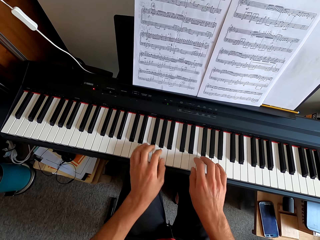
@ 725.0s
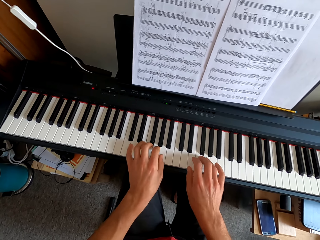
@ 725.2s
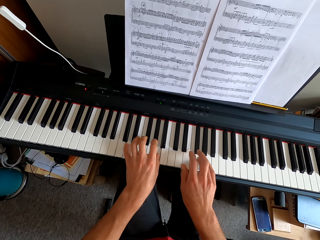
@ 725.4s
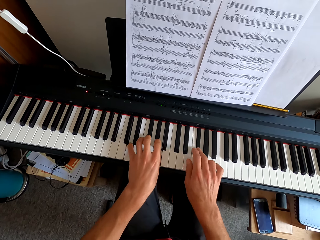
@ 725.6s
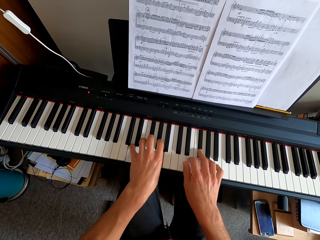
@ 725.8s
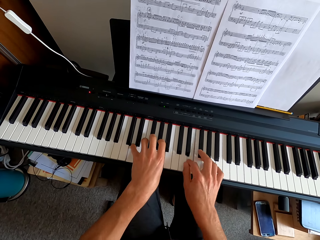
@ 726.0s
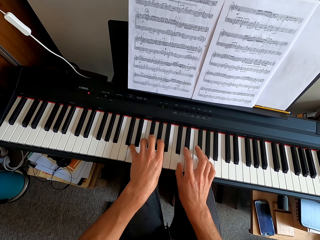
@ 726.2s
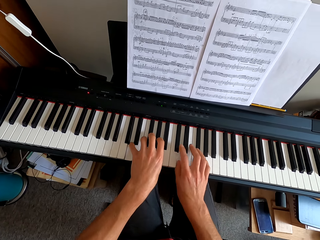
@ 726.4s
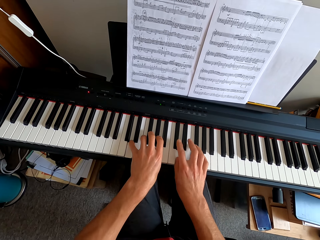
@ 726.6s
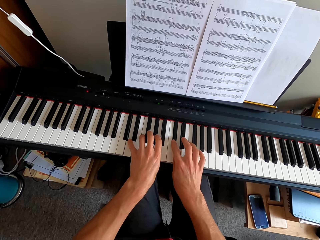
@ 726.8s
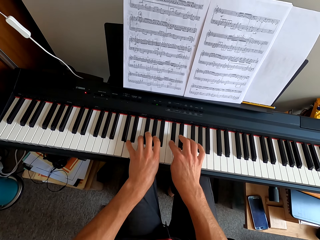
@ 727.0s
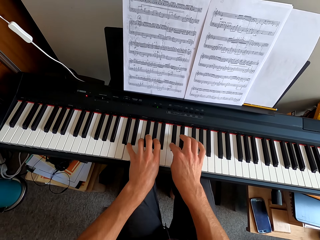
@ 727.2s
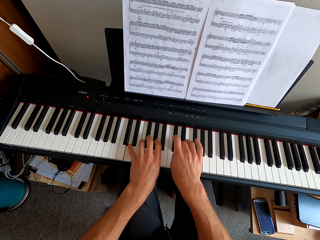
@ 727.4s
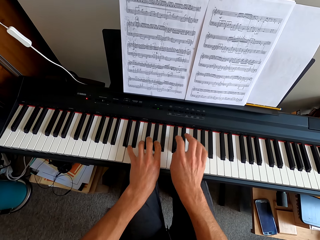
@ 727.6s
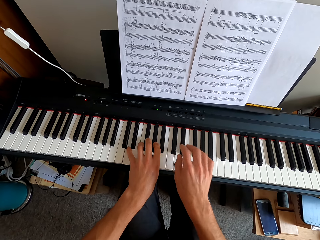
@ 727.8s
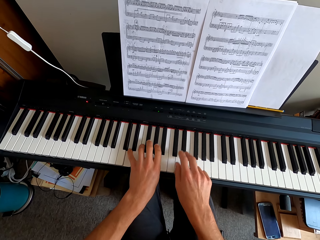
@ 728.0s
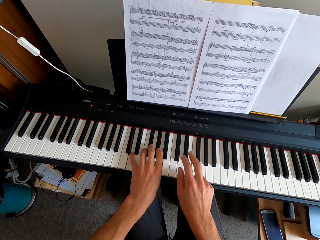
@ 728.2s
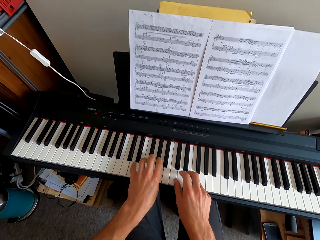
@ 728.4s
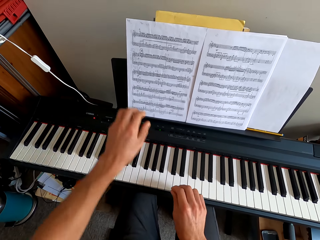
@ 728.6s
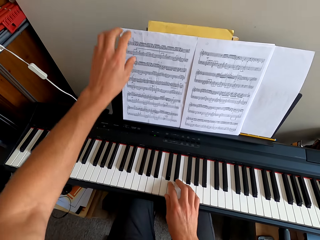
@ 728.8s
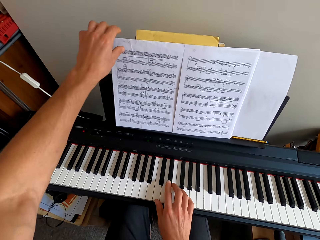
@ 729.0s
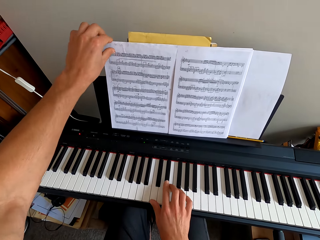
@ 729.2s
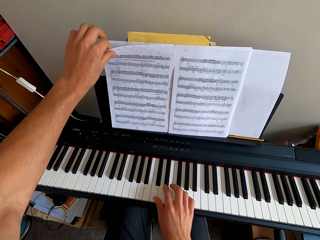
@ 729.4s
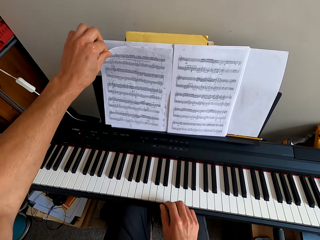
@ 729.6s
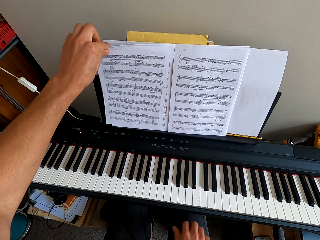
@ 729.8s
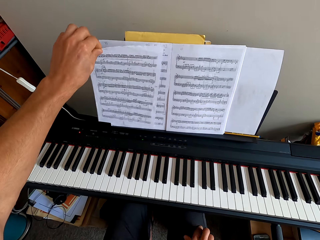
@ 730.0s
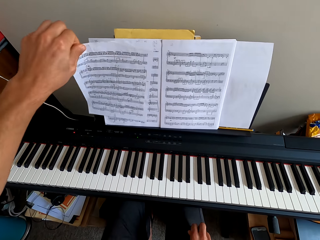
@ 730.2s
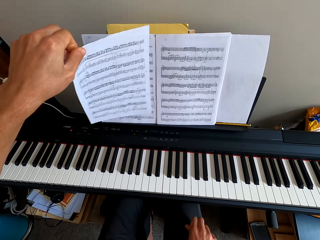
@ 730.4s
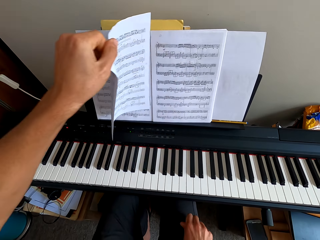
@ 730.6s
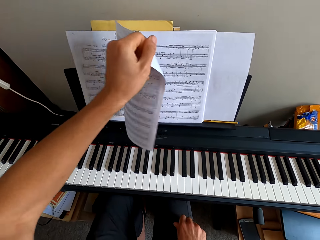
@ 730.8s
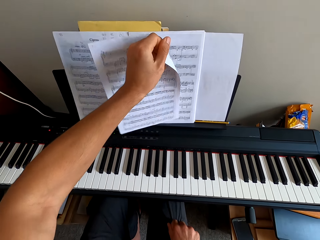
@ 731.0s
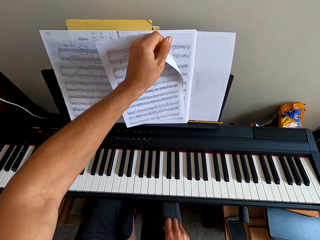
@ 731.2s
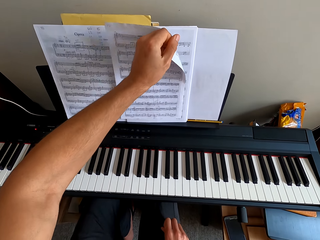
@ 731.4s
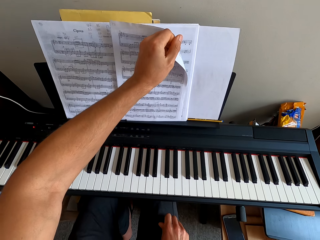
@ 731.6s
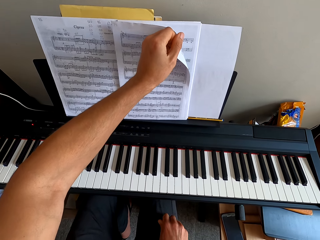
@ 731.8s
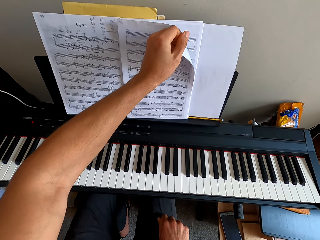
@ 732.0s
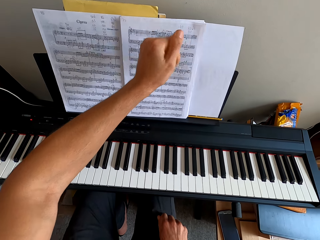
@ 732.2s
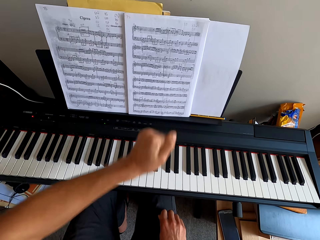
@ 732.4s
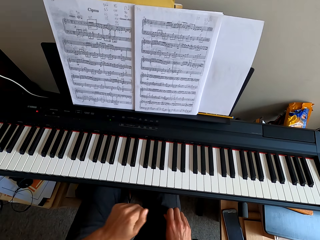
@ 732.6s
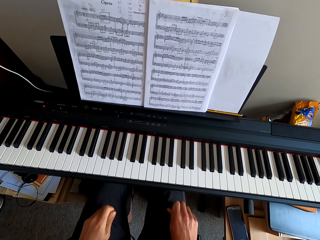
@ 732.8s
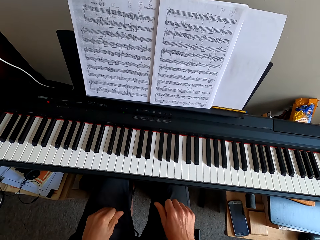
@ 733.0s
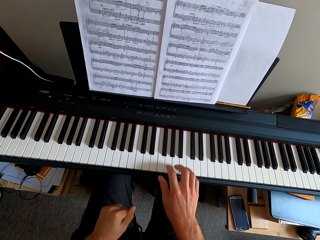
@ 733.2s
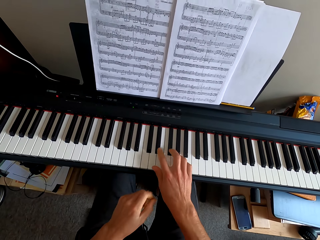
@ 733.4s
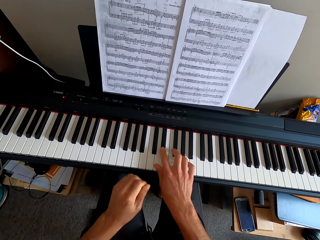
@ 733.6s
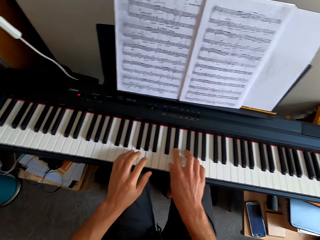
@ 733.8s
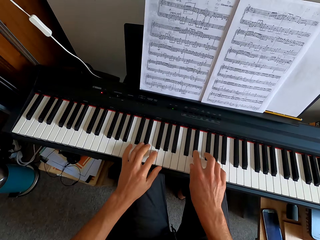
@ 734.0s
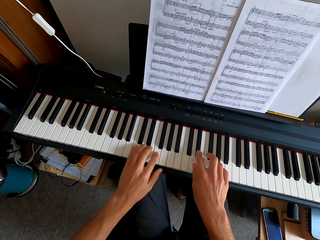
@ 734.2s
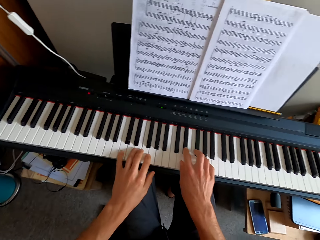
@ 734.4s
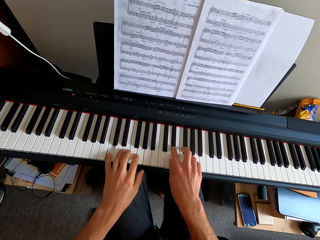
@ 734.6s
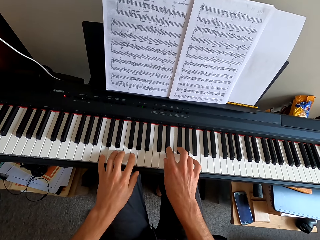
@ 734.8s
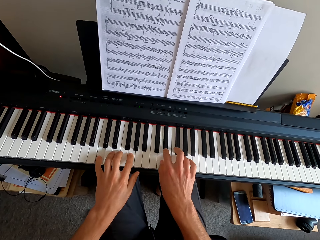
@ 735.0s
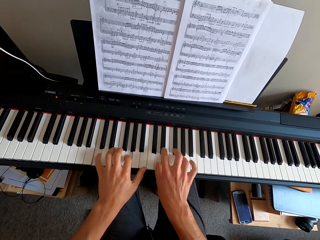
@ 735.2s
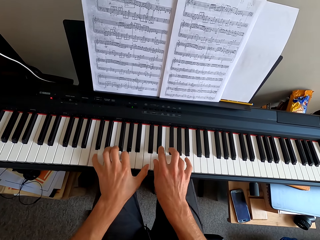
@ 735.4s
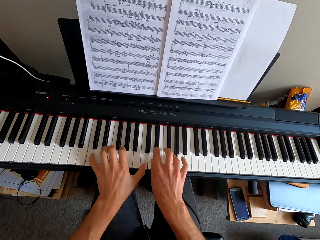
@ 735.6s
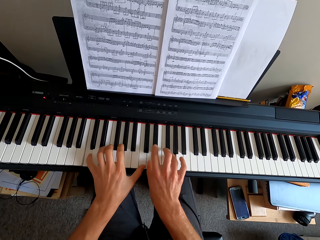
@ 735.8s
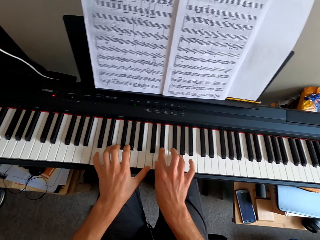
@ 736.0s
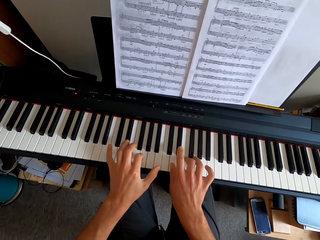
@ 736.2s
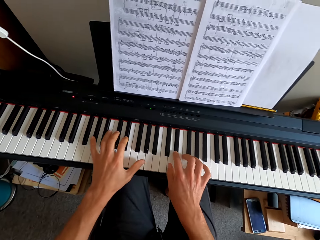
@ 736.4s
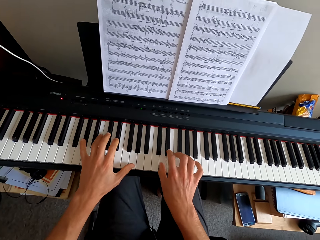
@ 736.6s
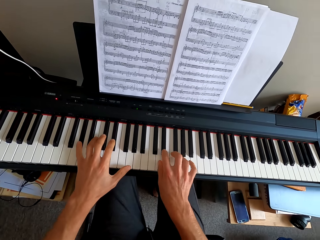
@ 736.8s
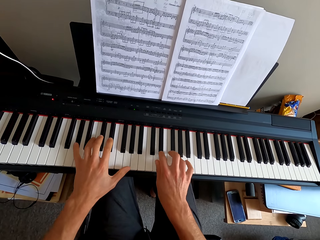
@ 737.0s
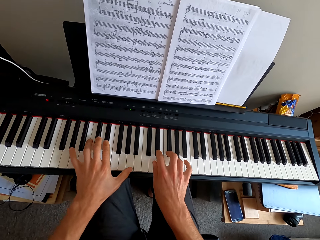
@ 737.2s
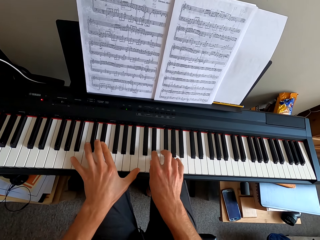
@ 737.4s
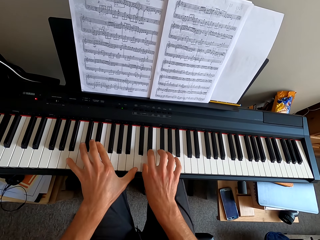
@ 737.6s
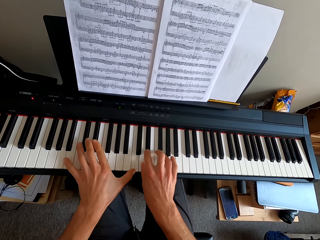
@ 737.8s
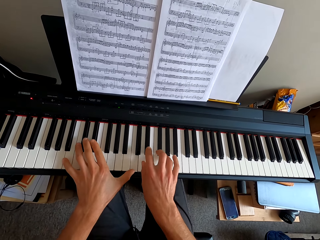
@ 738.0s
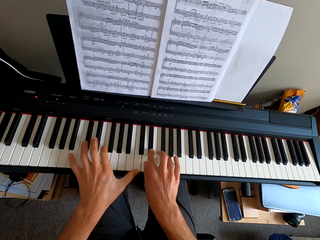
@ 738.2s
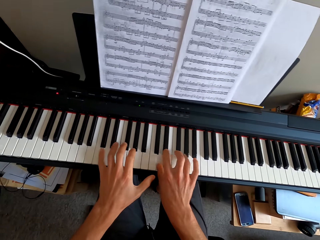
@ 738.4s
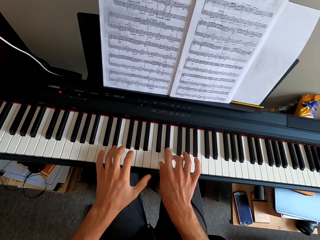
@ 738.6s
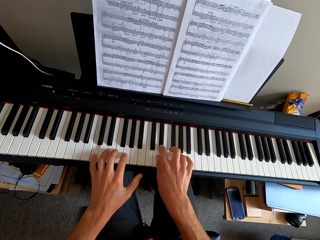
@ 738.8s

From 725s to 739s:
The camera wearer pulls his hand off the keyboard. He picks up a paper. He plays the keyboard. He pulls his hand off the keyboard. He picks up the paper. He flips the paper. He puts the paper on a paper. He puts his hands on his thighs. He is flipping another paper. He plays the keyboard with both hands.

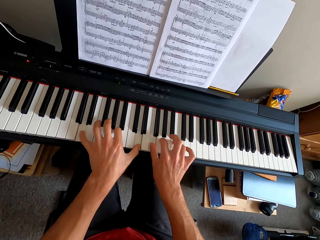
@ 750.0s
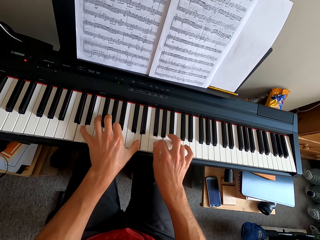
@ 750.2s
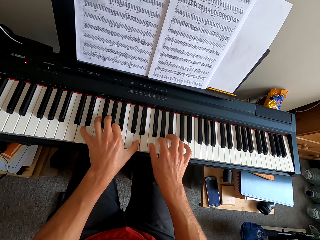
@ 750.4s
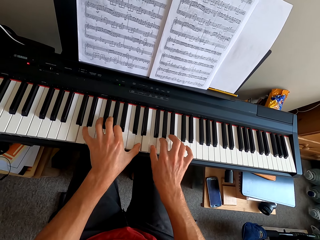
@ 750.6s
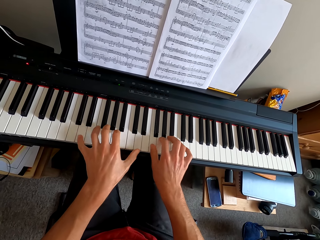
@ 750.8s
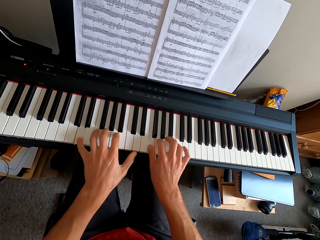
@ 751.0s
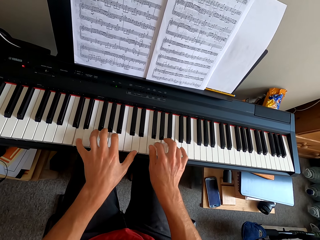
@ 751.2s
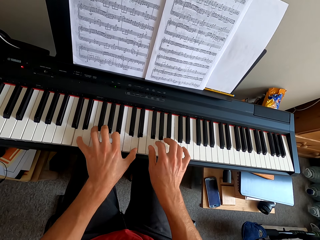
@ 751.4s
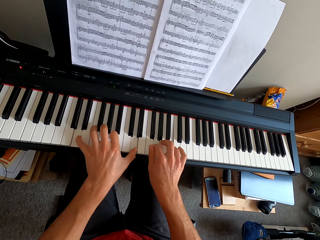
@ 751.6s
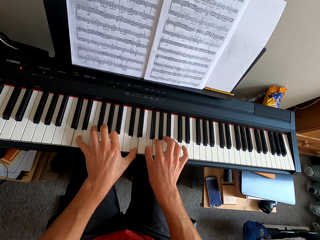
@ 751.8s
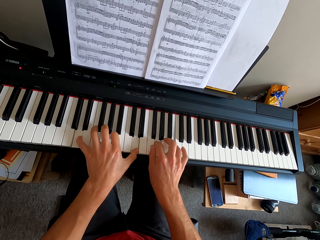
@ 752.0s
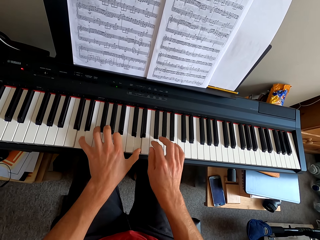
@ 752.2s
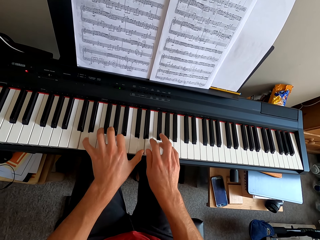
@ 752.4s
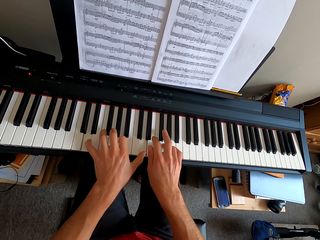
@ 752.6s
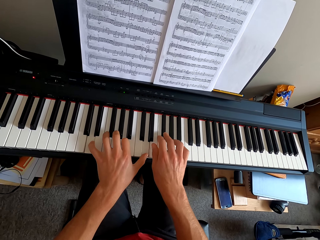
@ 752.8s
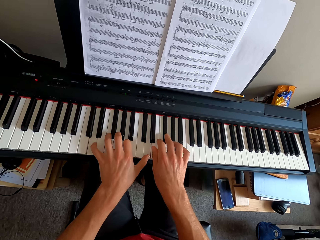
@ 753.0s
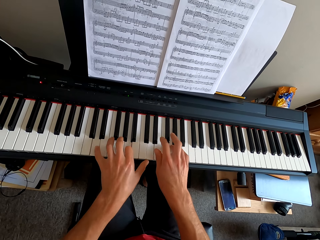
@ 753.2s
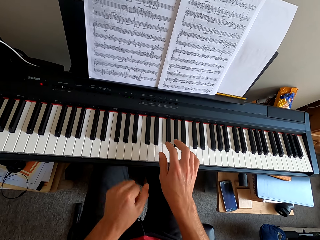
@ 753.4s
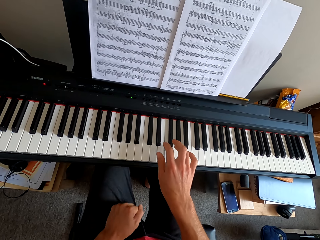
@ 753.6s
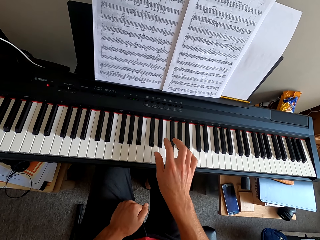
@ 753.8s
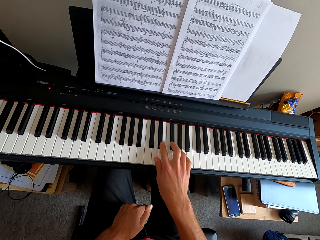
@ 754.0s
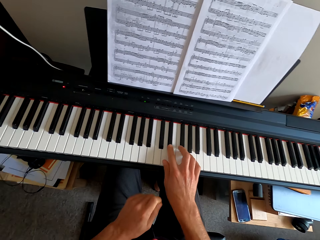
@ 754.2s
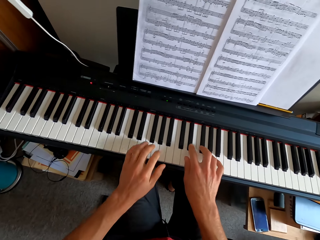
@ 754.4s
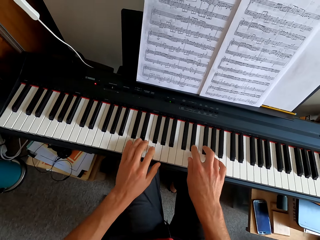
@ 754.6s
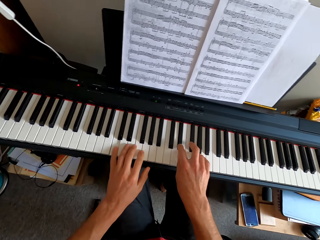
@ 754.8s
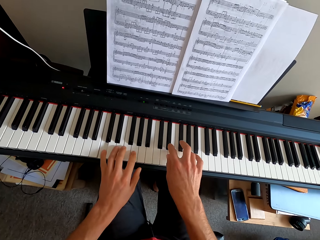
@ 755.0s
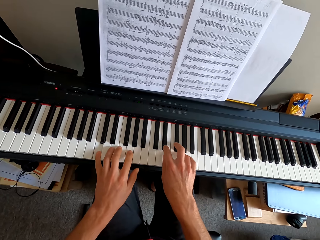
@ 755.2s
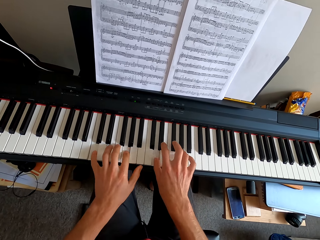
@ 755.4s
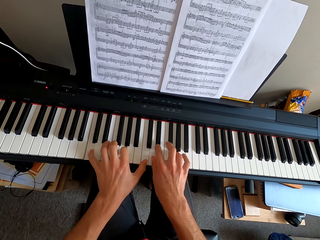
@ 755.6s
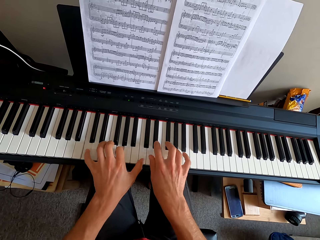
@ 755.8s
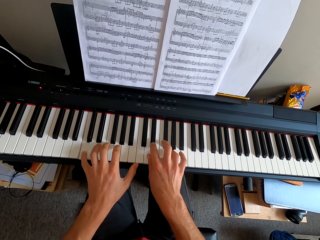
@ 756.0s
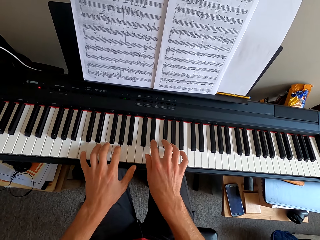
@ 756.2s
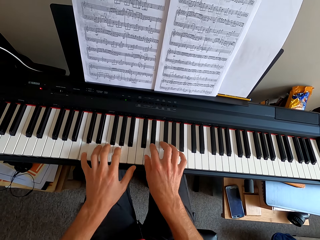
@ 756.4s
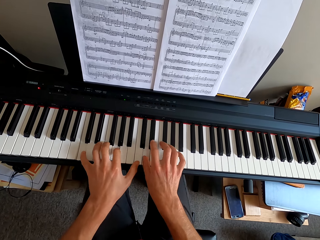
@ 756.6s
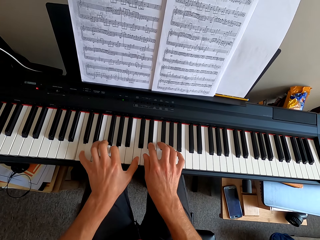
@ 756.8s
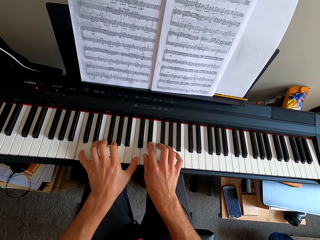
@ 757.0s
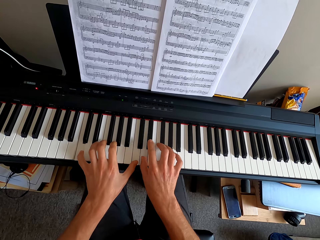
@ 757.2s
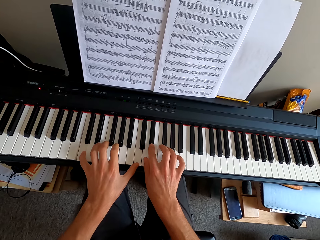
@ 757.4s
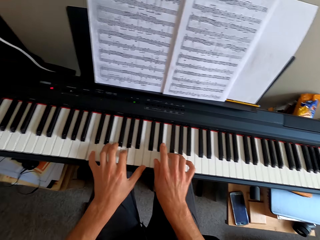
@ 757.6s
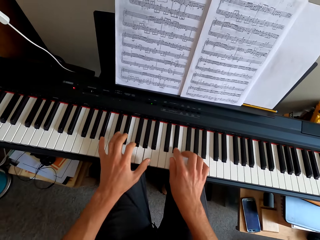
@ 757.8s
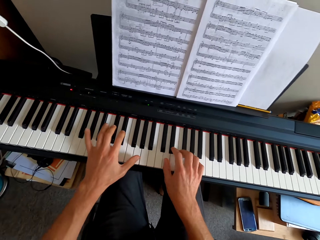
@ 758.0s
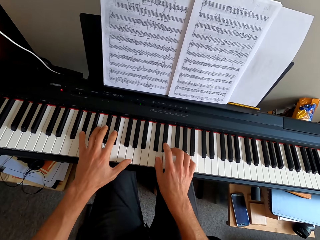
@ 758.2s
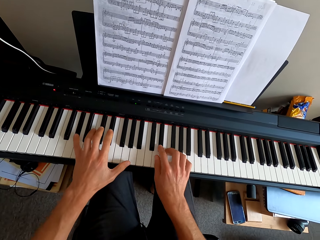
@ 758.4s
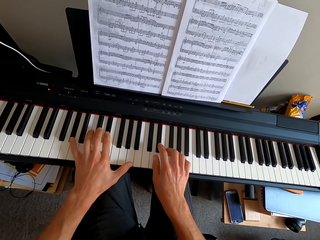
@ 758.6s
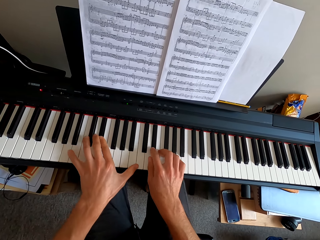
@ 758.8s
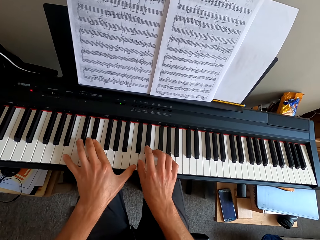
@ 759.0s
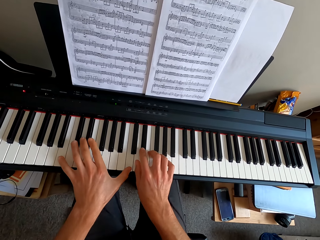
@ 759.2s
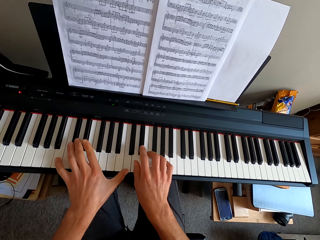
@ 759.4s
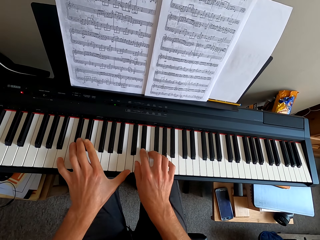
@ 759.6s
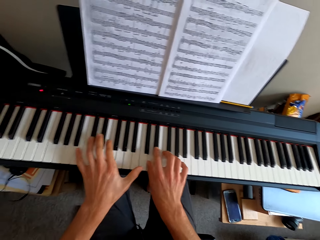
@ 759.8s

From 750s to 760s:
The camera wearer pulls his hand off the keyboard. He plays the keyboard. He plays the keyboard with both hands.
